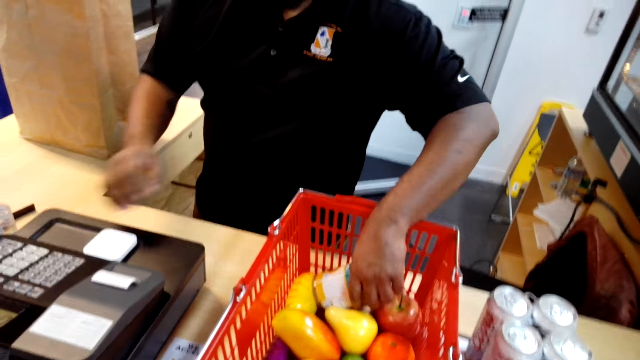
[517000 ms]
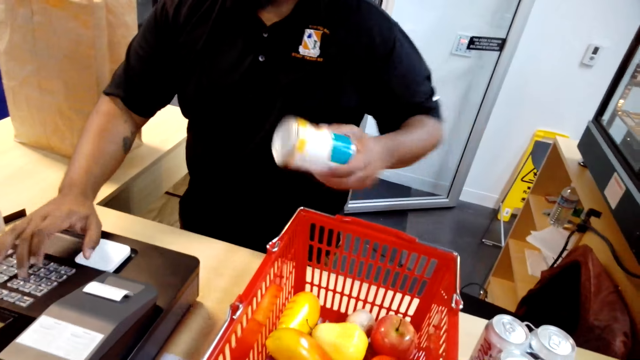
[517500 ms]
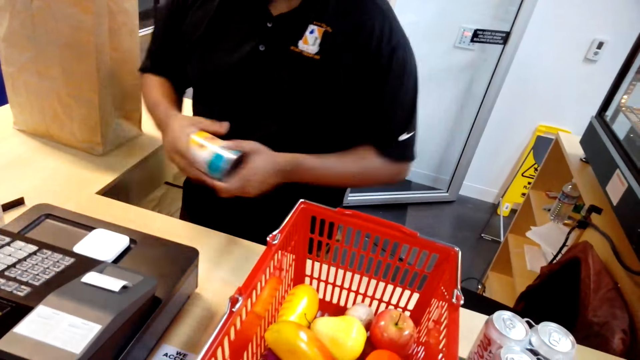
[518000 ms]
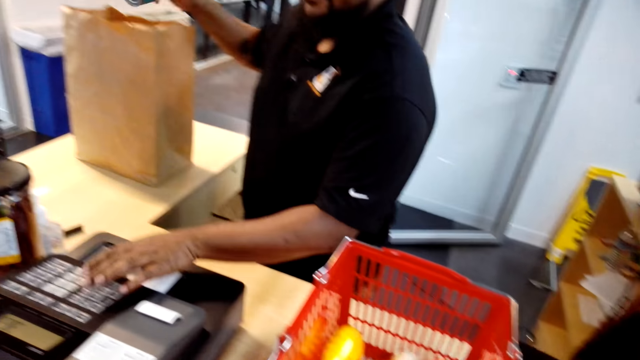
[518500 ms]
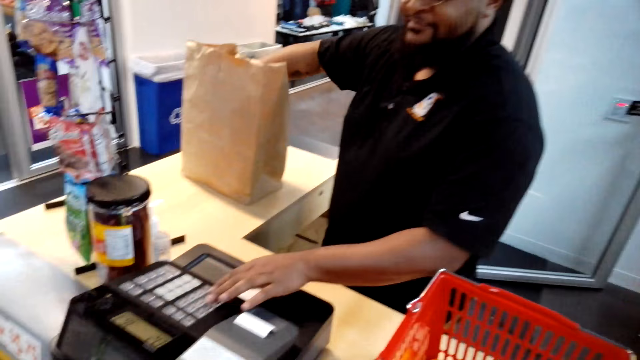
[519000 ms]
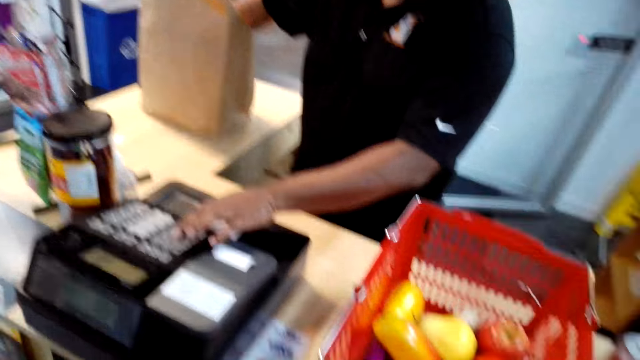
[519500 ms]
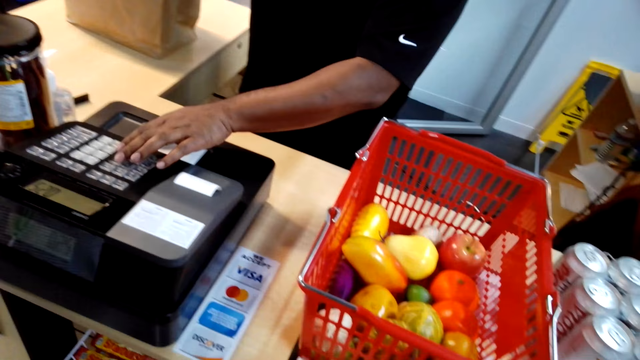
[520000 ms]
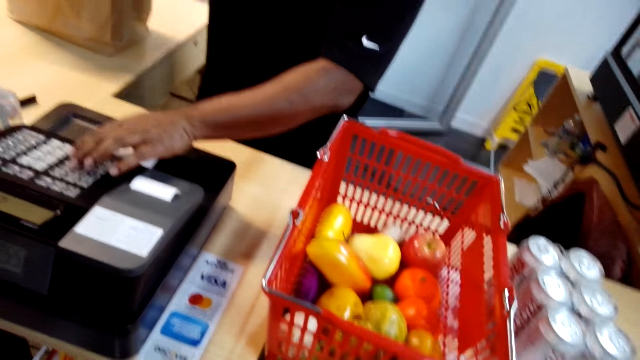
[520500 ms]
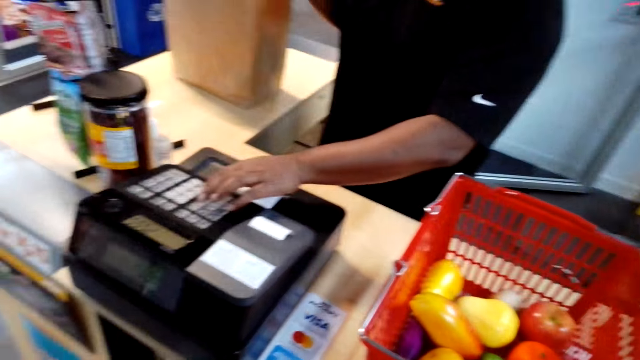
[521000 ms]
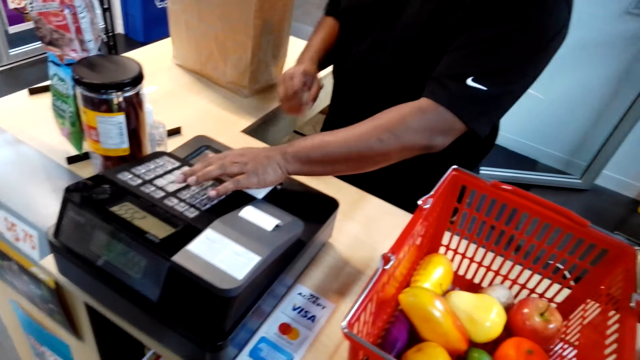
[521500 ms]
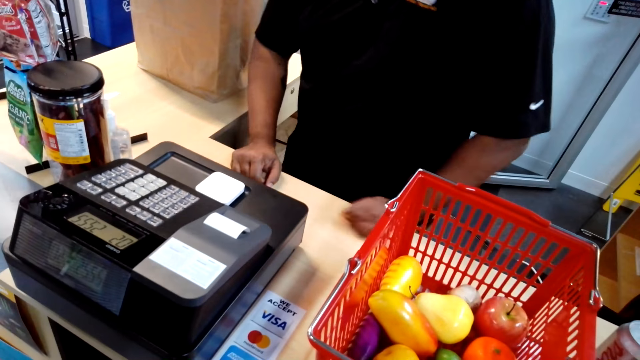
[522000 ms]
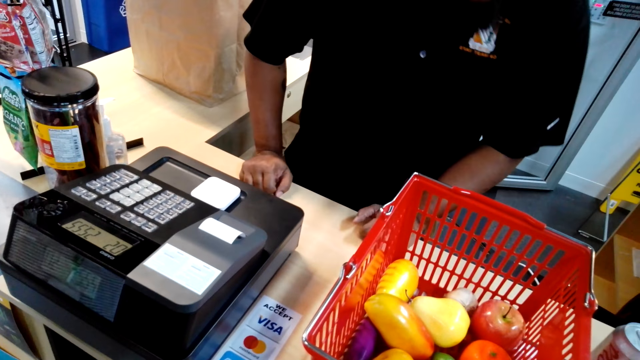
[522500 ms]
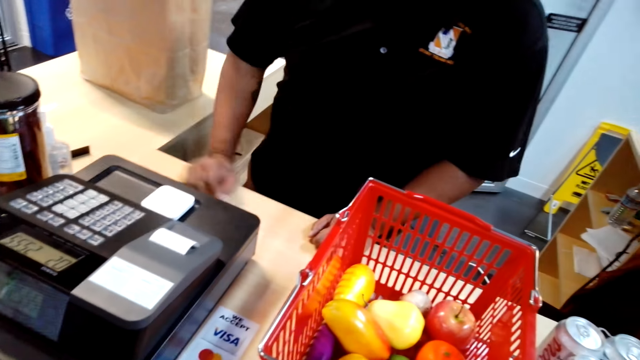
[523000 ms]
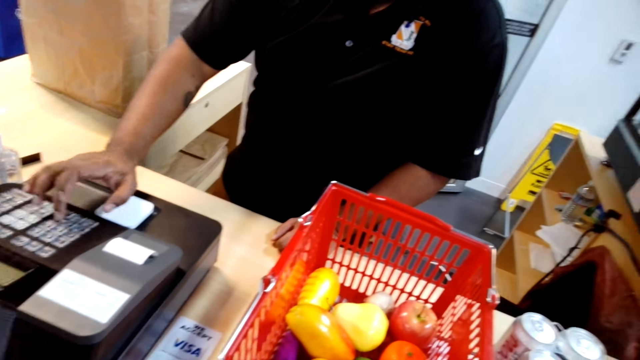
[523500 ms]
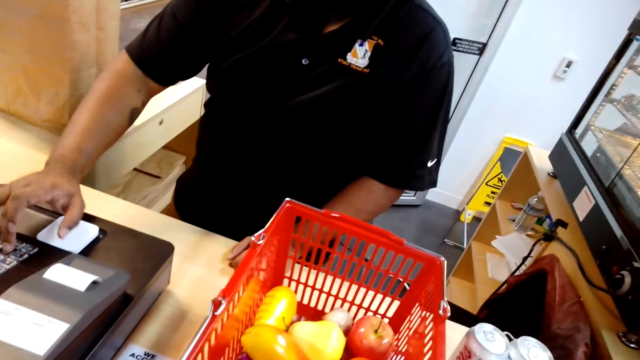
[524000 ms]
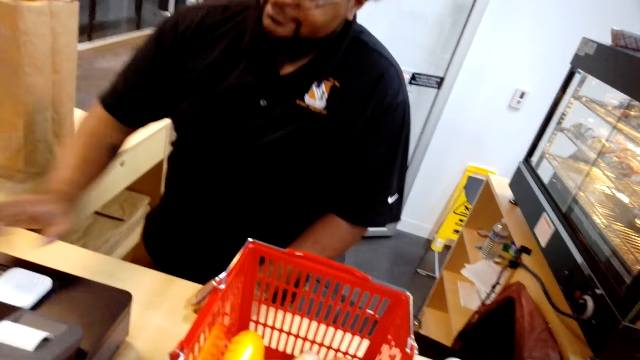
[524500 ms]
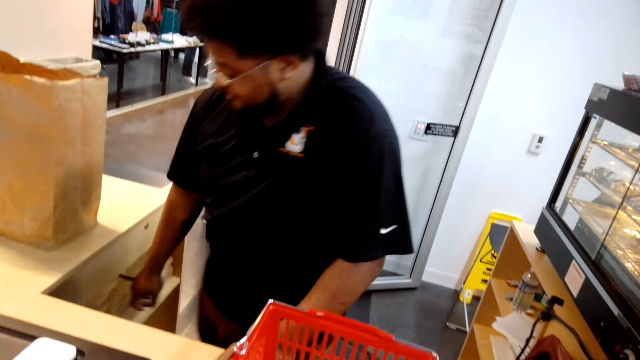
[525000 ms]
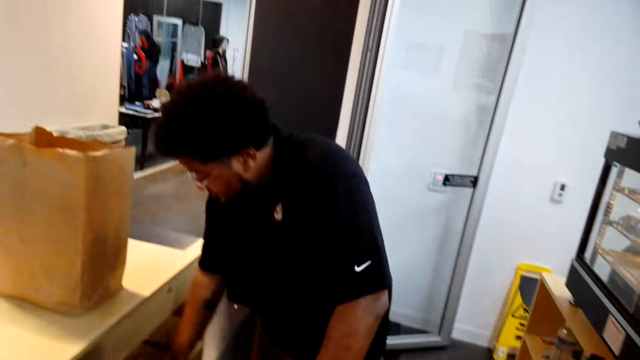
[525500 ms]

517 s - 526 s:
A cashier takes the can of baked beans. The cashier bills the can of baked beans, puts the baked beans in the paper bag, and presses the buttons on the billing machine.

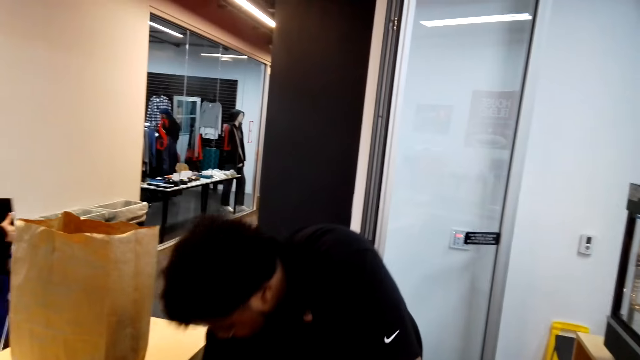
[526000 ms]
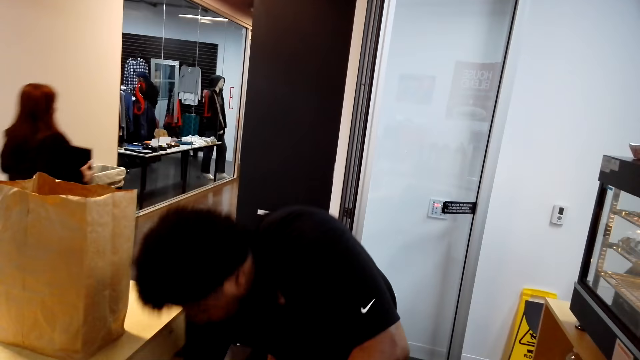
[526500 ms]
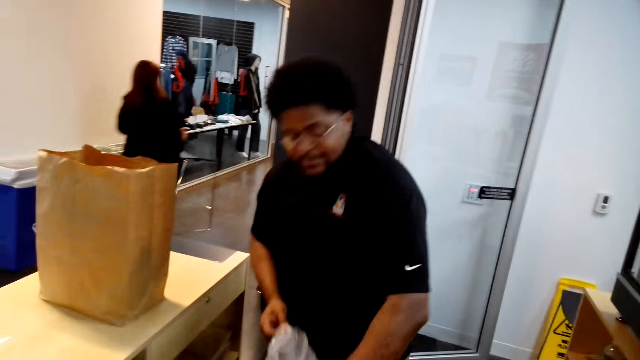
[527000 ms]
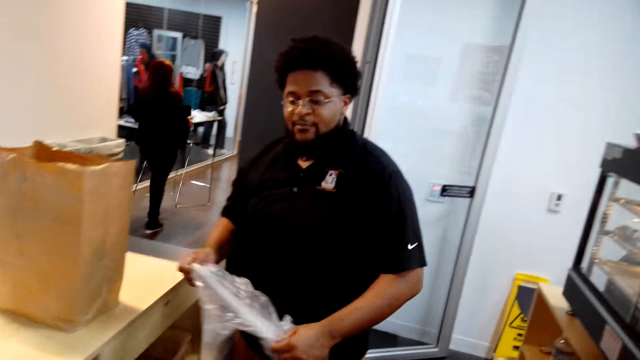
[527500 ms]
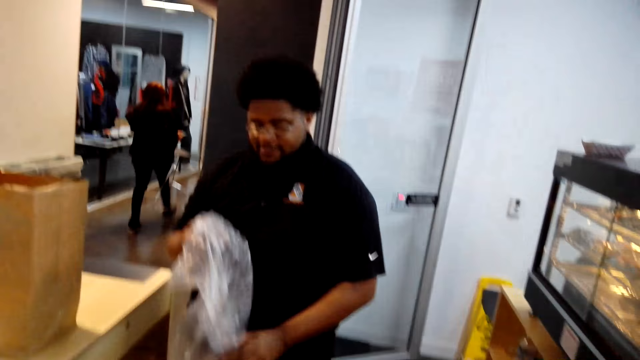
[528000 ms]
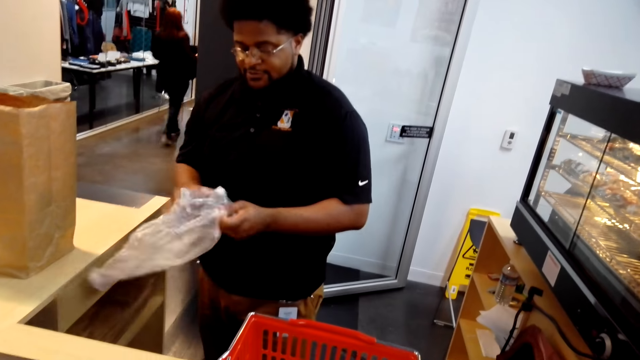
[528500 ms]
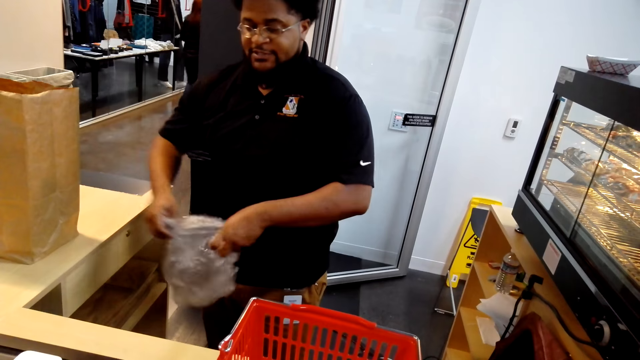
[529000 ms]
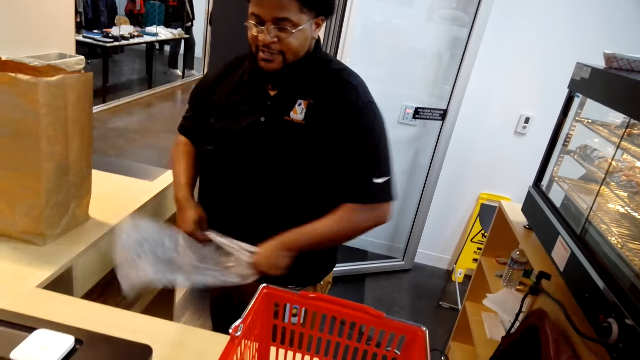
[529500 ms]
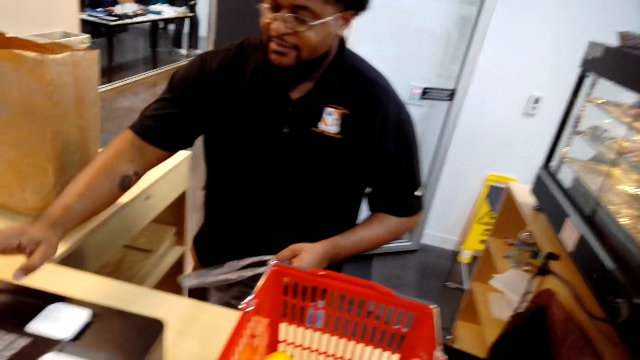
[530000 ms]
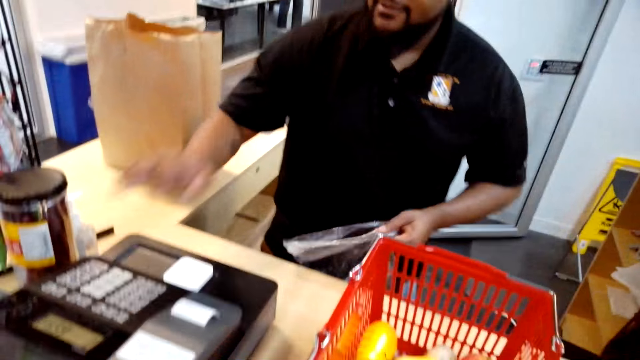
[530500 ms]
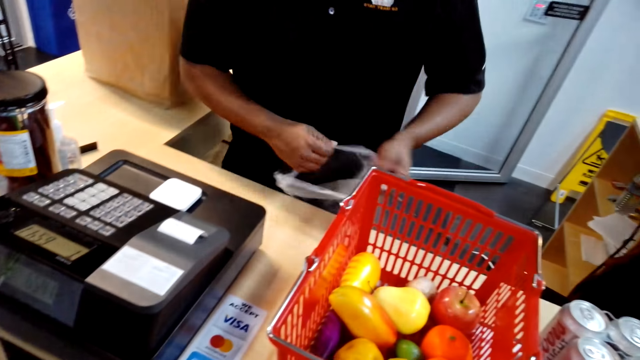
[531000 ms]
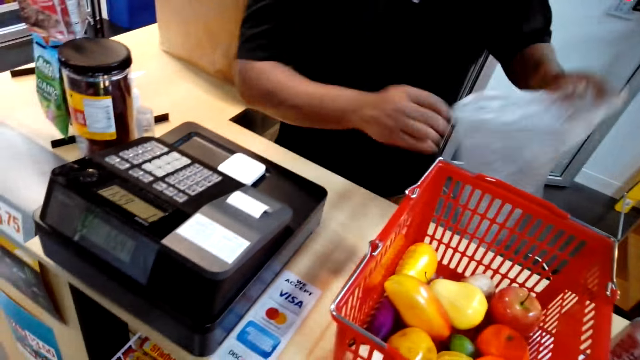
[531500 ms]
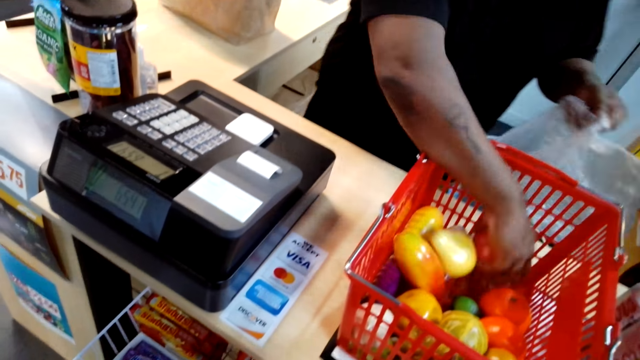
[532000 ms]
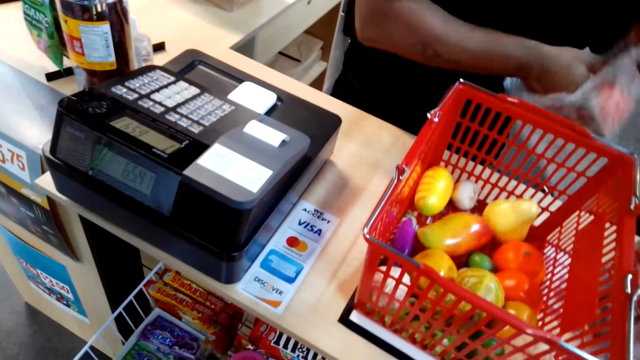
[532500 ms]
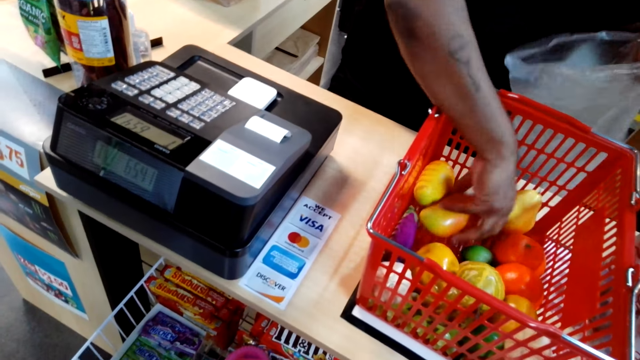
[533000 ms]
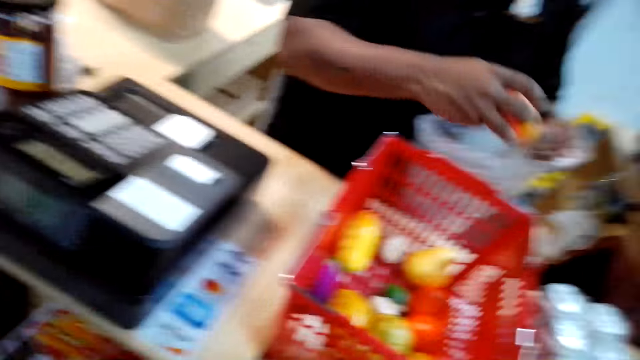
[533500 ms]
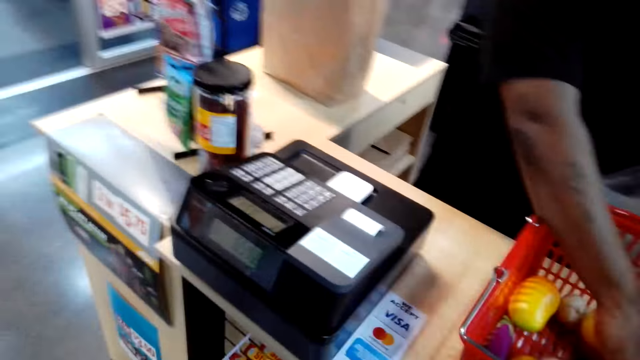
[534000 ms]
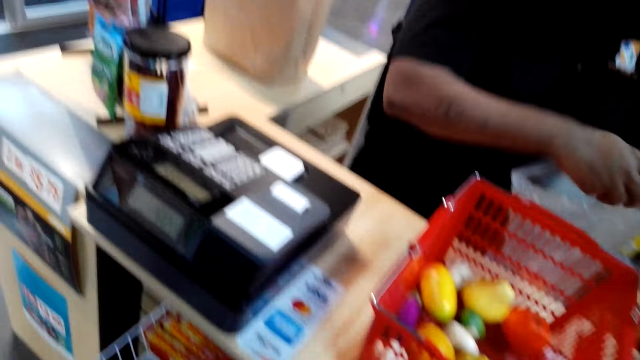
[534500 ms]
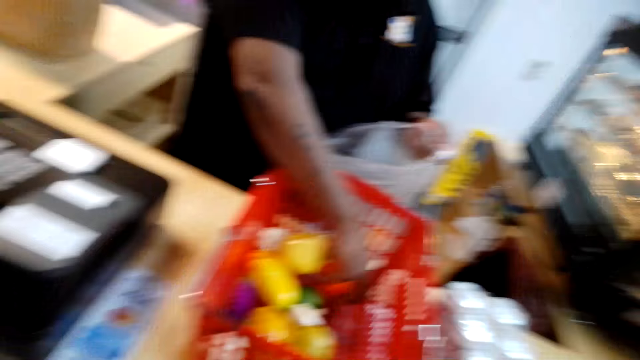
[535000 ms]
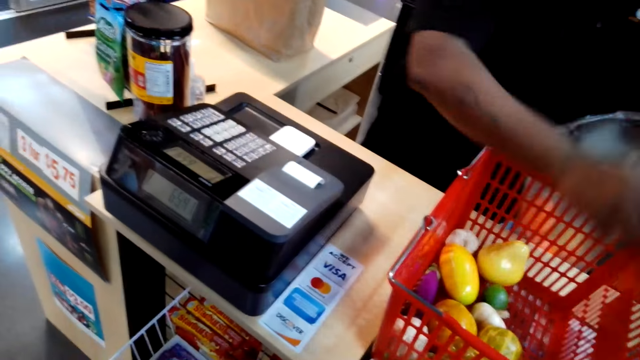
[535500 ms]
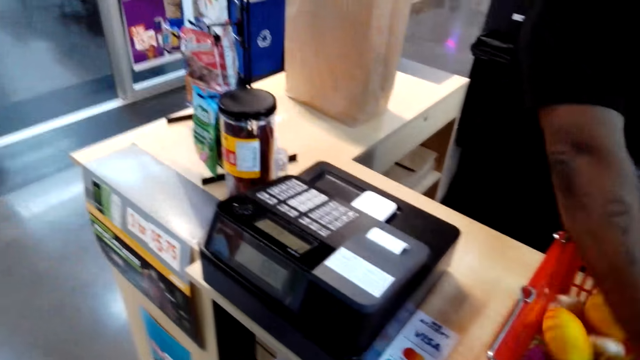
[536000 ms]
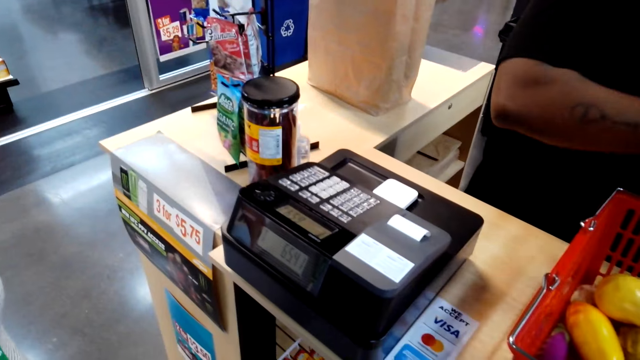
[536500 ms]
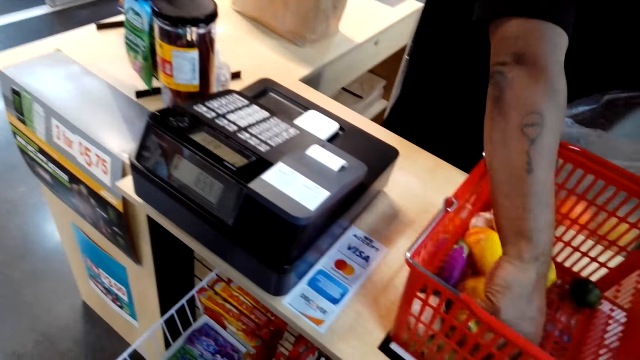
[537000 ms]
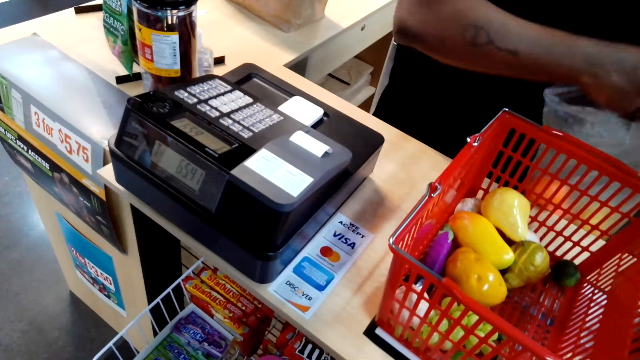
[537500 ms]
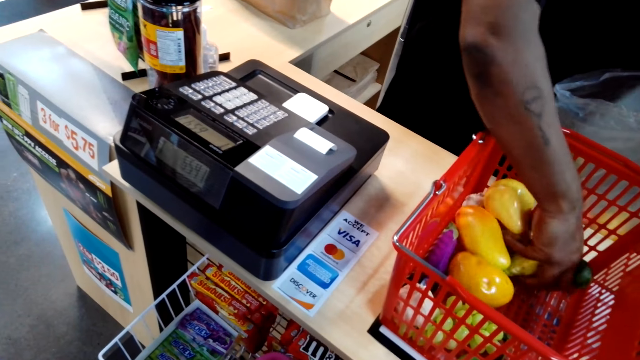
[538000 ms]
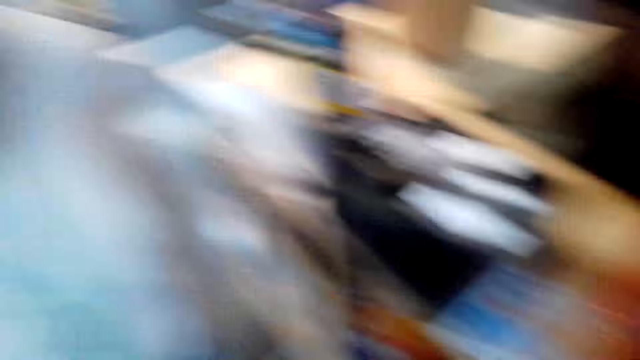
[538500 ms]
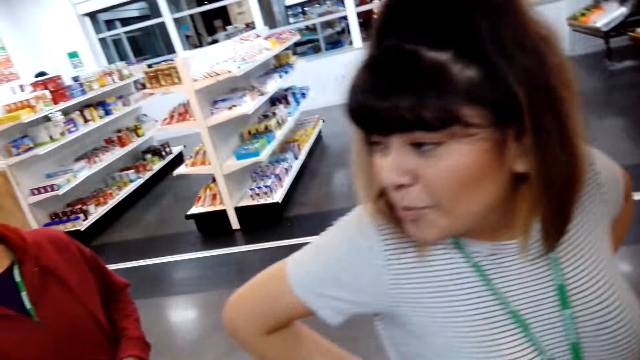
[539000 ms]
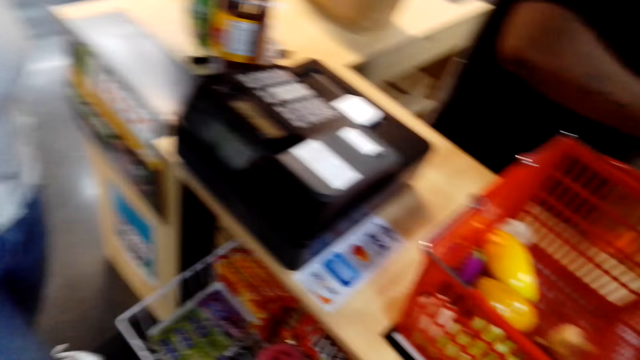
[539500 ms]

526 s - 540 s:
The cashier picks a nylon paper or polythene bag under the counter table. The cashier presses a button on the billing machine. The cashier picks the apple from the basket and puts the apple into the polythene bag. The cashier picks the mango from the basket and puts the mango into the polythene bag. The cashier picks the tomato from the basket and puts the tomato into the polythene bag. The cashier picks the pear from the basket and puts the pear into the polythene bag. The camera wearer looks at a person.
